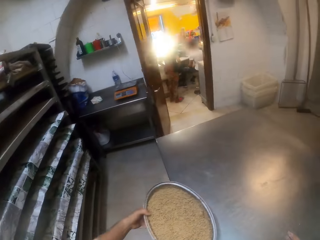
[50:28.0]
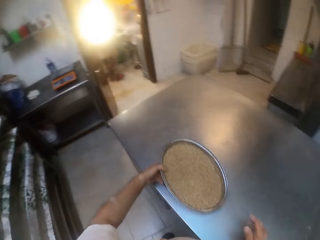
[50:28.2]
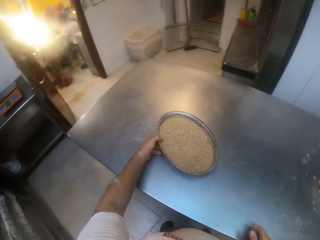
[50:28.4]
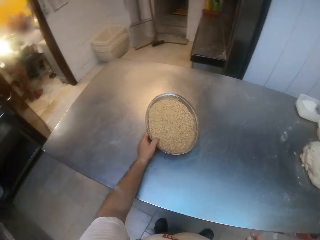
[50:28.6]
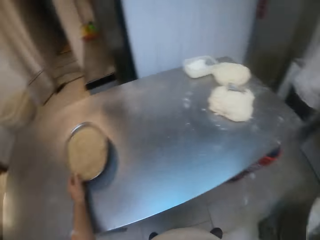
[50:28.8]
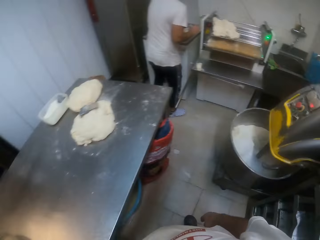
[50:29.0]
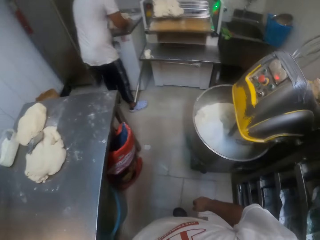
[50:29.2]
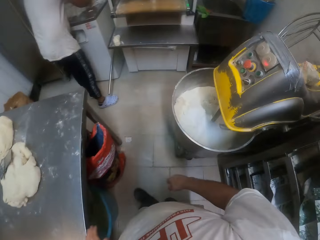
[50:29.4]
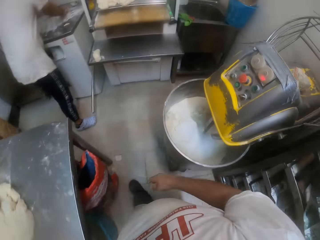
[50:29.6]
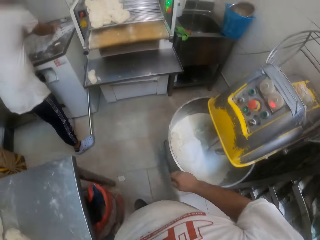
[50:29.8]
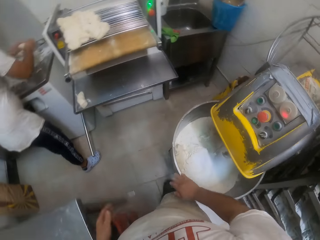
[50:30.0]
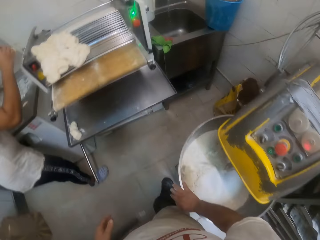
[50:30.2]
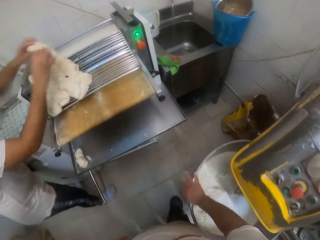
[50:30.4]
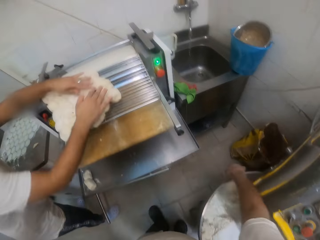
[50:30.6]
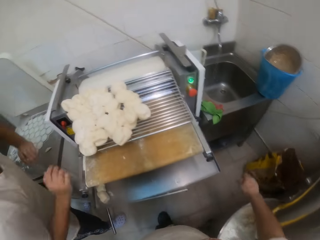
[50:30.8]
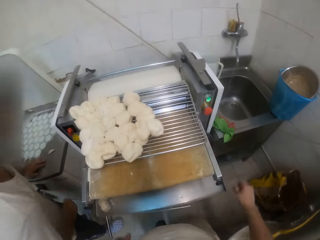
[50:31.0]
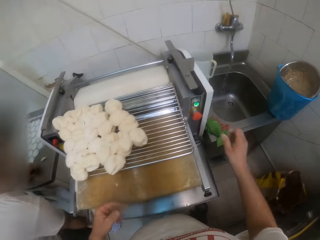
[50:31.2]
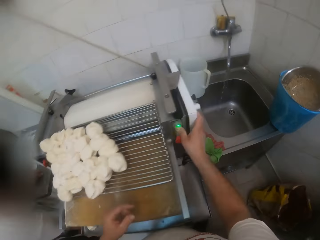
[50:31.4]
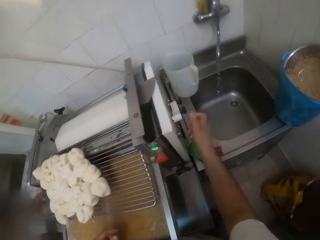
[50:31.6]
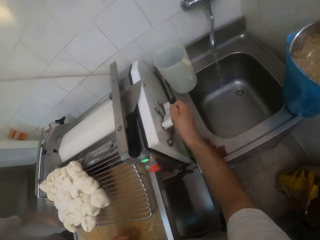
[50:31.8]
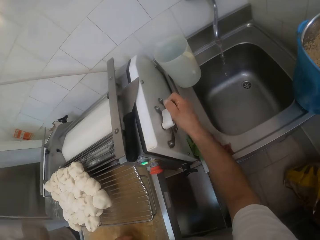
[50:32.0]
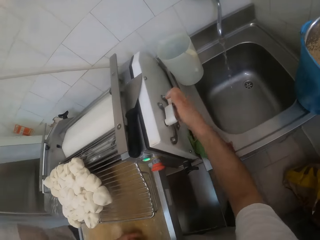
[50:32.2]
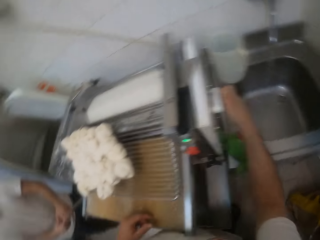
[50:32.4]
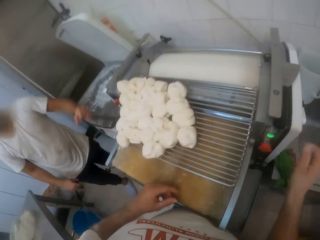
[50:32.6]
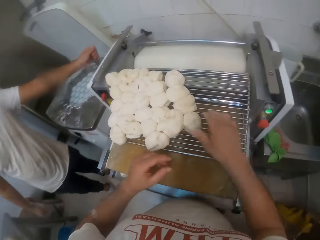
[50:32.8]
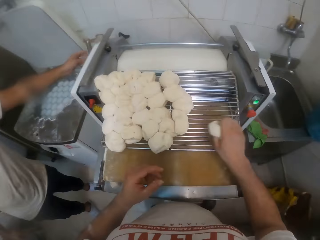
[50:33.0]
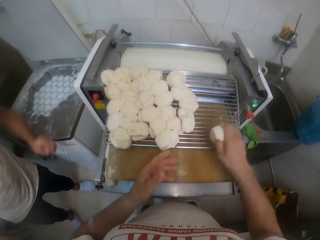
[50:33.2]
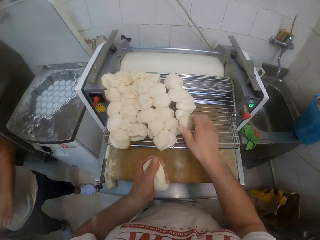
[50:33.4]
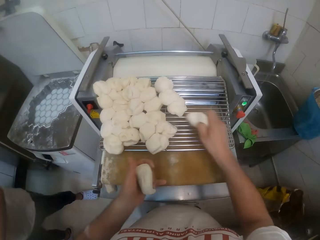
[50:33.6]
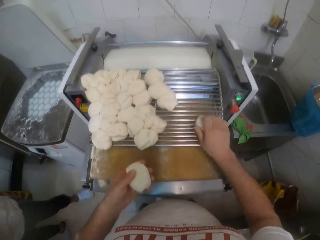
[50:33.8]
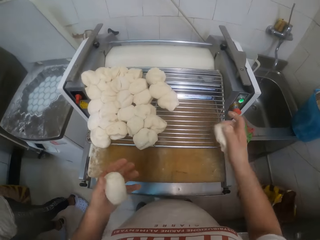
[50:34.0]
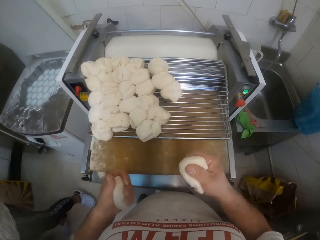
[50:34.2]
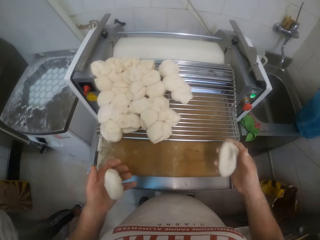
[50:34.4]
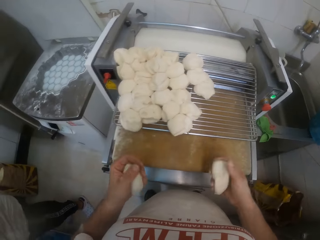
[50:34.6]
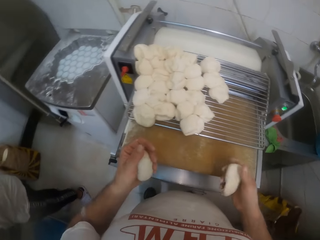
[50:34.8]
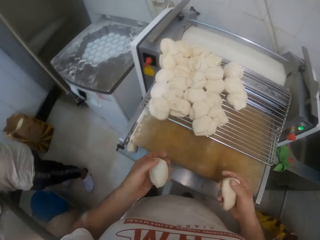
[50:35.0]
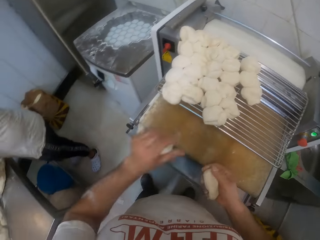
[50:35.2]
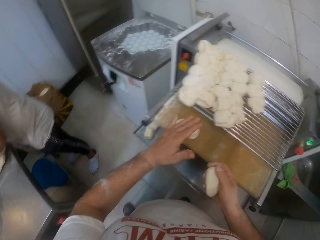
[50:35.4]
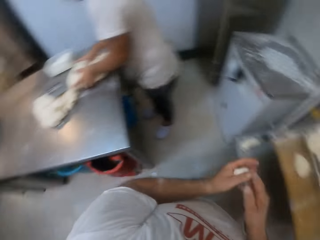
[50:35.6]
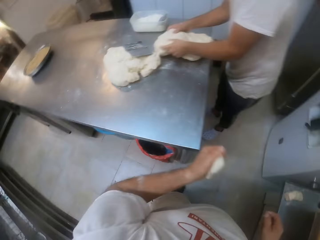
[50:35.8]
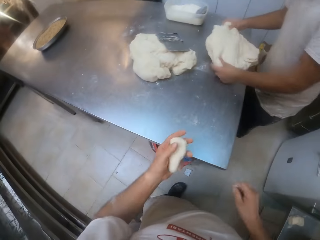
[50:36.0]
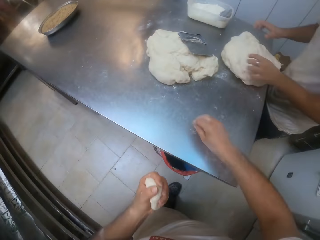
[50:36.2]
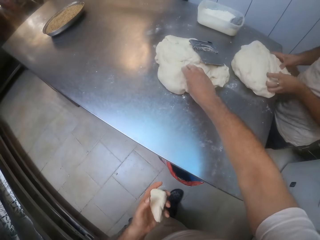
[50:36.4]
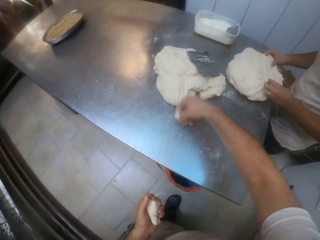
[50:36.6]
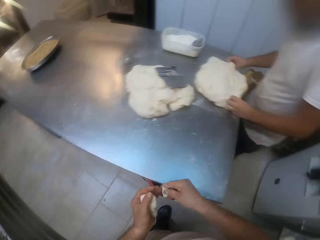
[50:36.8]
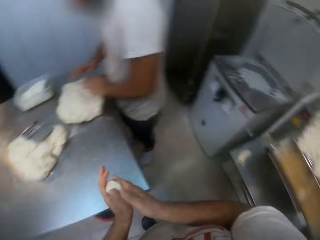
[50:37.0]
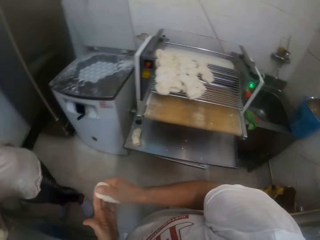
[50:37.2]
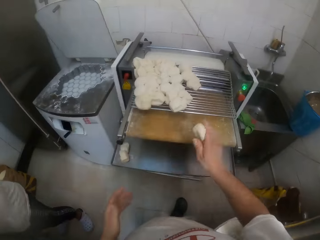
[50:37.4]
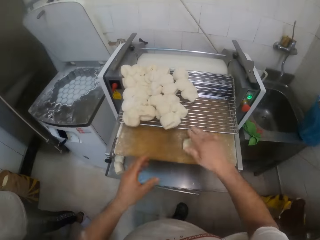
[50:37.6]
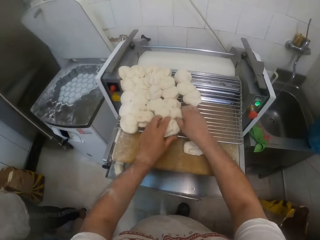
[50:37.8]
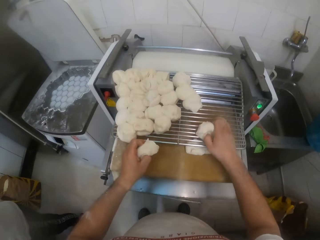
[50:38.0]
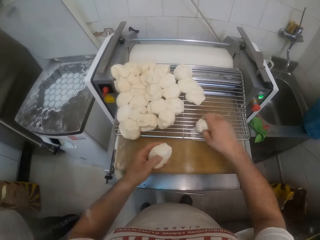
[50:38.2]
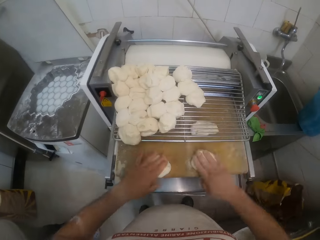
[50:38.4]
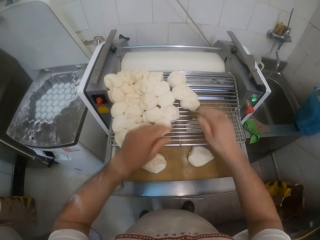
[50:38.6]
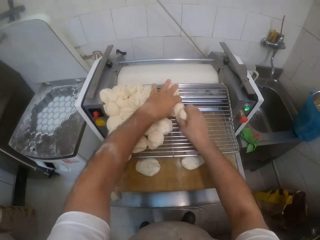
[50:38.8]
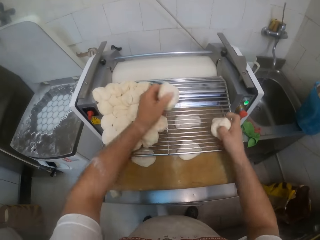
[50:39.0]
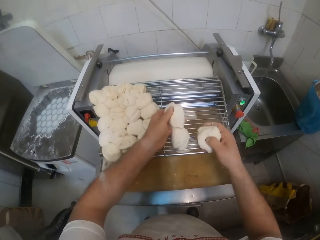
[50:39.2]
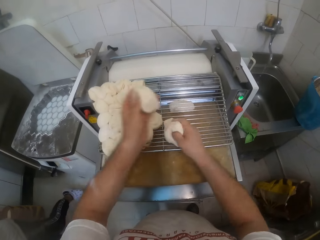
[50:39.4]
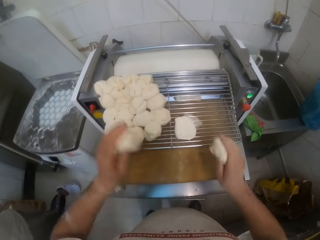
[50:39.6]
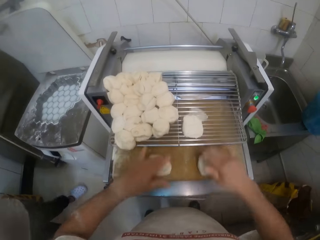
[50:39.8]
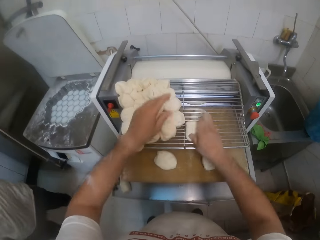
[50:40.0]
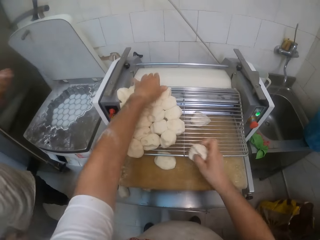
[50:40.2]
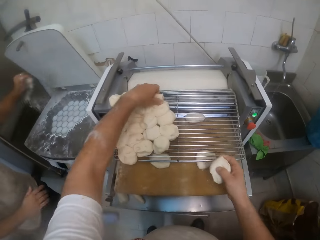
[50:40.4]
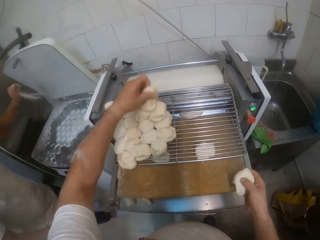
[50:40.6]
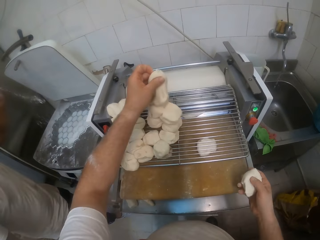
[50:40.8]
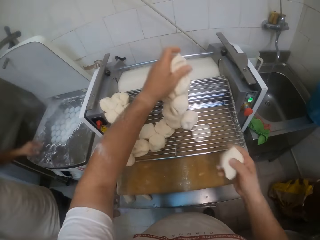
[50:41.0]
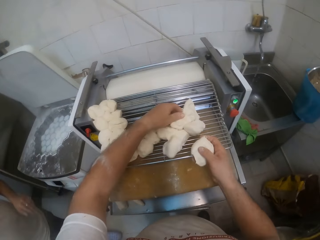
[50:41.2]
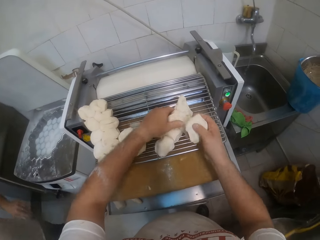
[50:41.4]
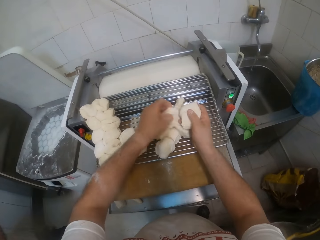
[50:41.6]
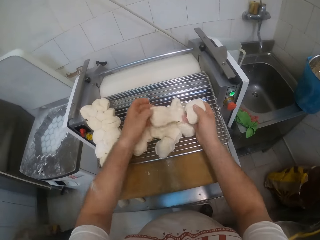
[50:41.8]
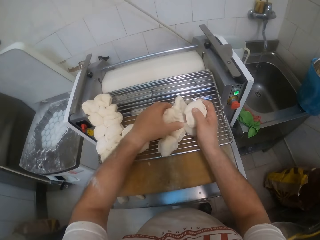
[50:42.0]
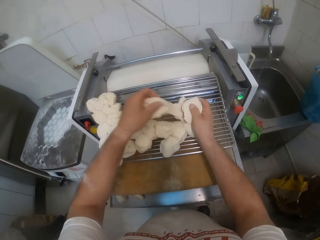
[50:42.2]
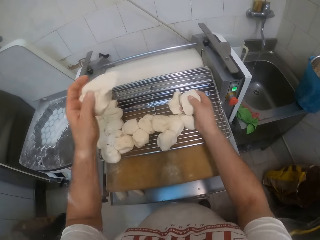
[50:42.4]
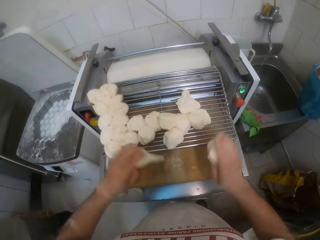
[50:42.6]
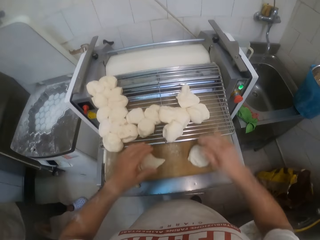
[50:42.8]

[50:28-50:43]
The camera wearer drops the tray of yeast on the table with his left hand. He walks in the room. The man drops some dough on a dough roller or dough sheeter with both hands. The camera wearer operates the dough roller with his right hand. He holds the dough sheeter. He adjusts the dough sheeter machine. He picks up a dough on the dough roller with his right hand. He passes the dough from his right hand to his left hand. He picks up a dough on the dough roller with his right hand. He holds the dough on the hands. He drops the dough in his left hand in the dough roller. He moves to the table. The man holds dough on the table. The camera wearer adds dough from the dough on the table to the dough in his left hand with his right hand. He plucks dough. He rolls dough on the hands. He passes the dough from his left hand to his right hand. He drops the dough in his right hand in the dough roller. He moves some doughs in the dough roller with both hands. He picks dough, places dough on the dough sheeter, takes dough, puts dough on the dough sheeter, and takes dough. The man sprinkles the flour in the dough divider with his left hand. The man spreads flour.

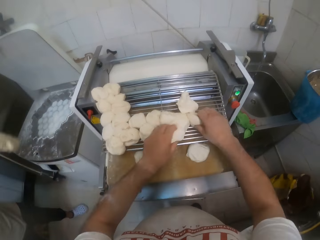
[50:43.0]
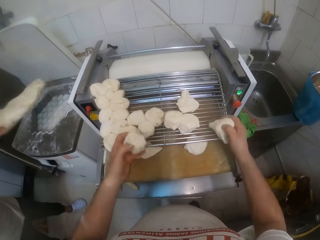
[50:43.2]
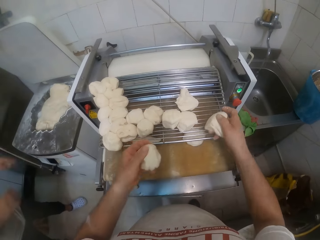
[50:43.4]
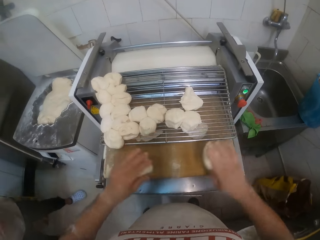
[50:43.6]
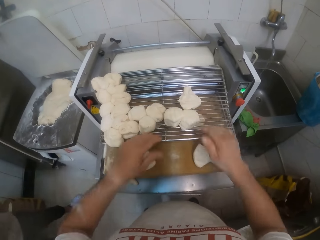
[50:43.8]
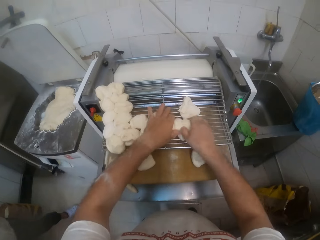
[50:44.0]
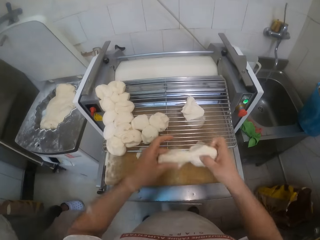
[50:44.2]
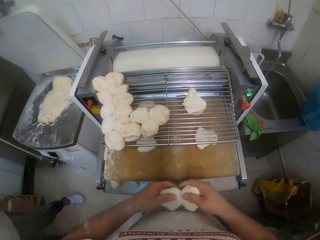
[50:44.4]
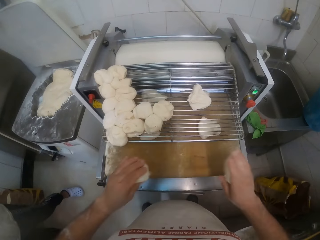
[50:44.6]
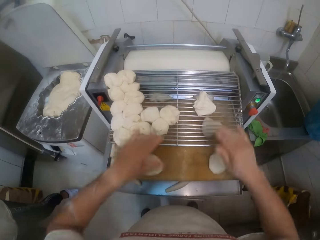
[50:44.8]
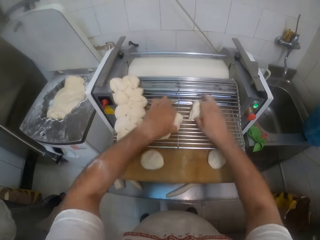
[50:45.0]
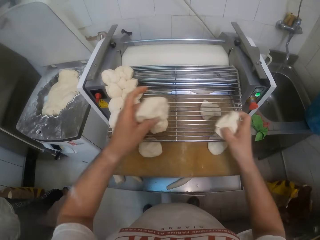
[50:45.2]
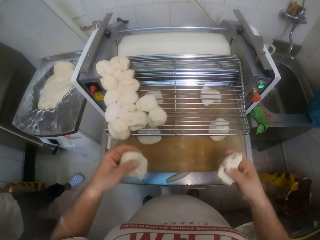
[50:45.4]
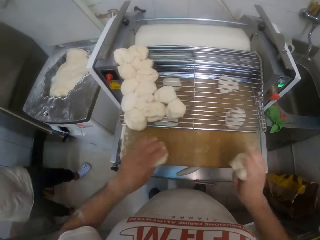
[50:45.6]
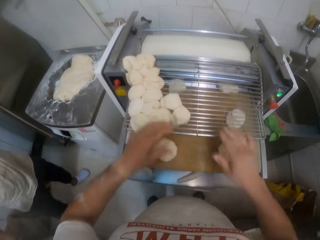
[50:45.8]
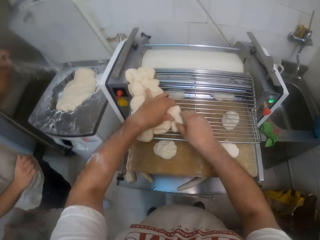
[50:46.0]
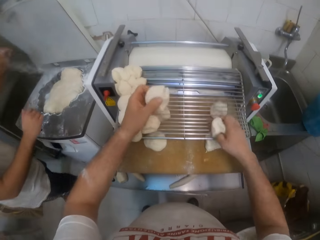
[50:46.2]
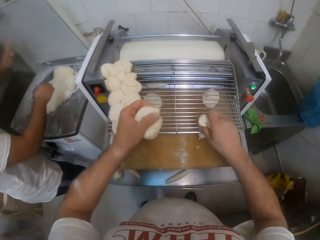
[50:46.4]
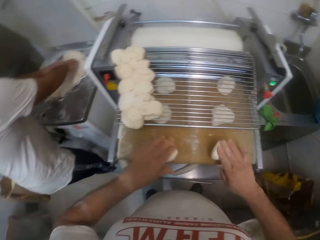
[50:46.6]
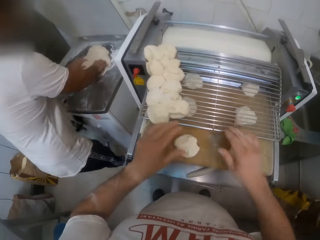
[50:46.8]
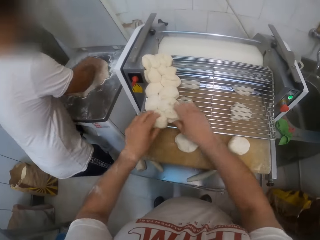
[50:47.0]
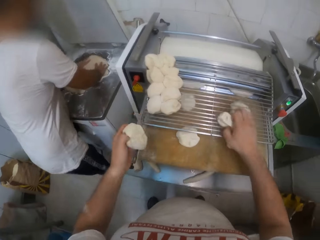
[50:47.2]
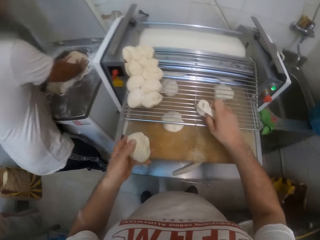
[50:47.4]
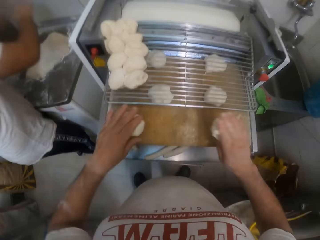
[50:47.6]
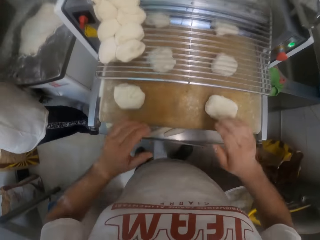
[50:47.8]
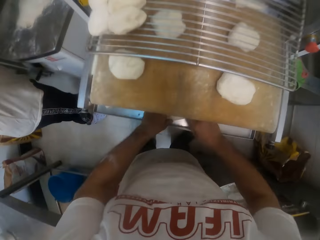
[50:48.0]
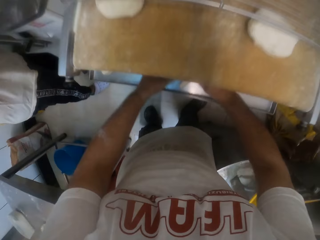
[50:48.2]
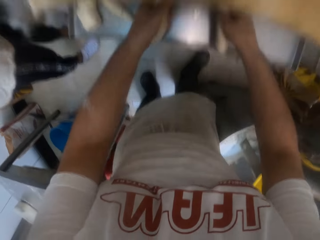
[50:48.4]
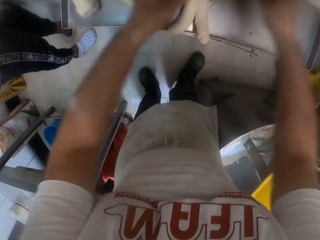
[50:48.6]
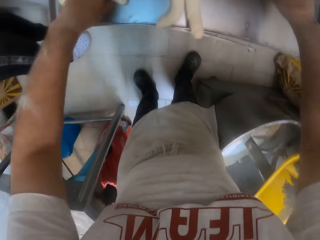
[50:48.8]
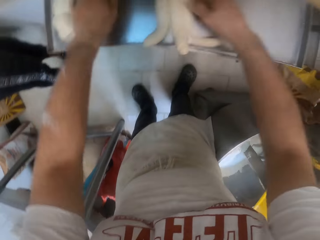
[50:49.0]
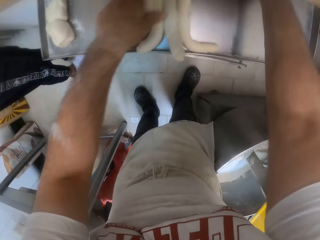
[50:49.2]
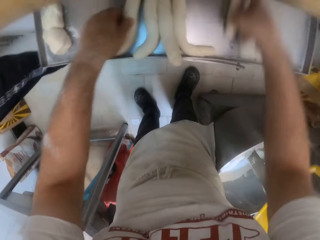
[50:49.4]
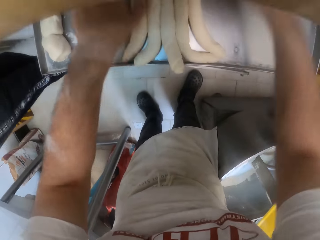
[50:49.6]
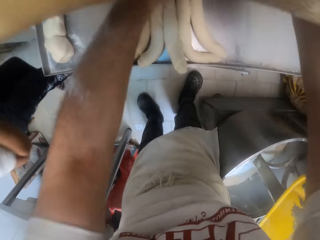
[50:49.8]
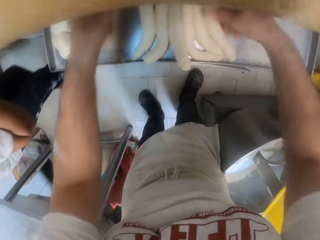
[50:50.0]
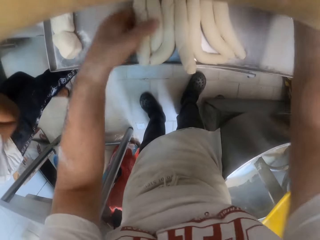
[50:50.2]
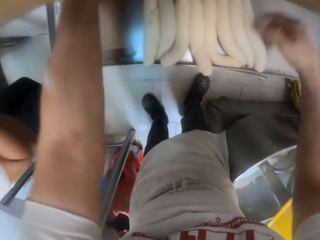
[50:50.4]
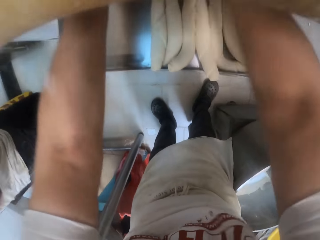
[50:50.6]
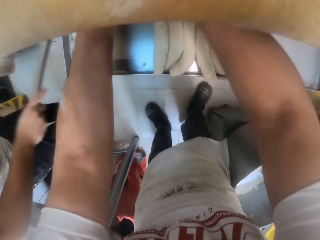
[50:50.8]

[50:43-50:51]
The camera wearer puts dough on the dough sheeter. The man drops dough into the dough mixer with both hands. The camera wearer takes dough, puts dough on the dough sheeter, takes dough, puts dough on the dough sheeter, takes dough, and puts dough on the dough sheeter. The man sprinkles flour on the dough in the dough divider with his left hand. The camera wearer takes dough. The man spreads the dough in the divider with both hands. The man kneads the dough. The camera wearer puts dough on the dough sheeter. They pack the doughs on a tray in the dough roller with both hands.
